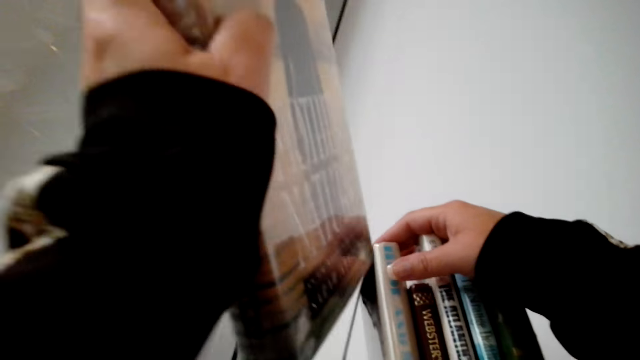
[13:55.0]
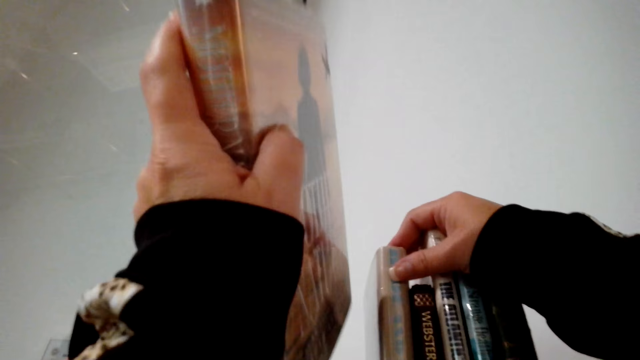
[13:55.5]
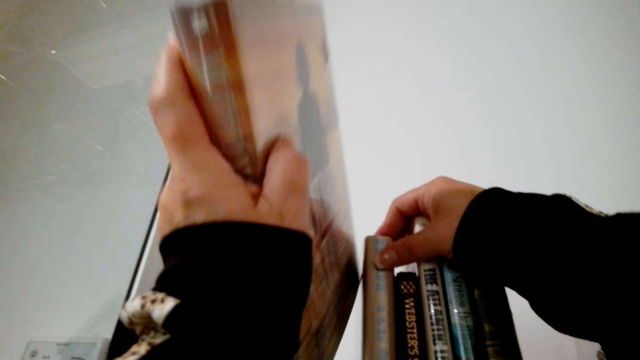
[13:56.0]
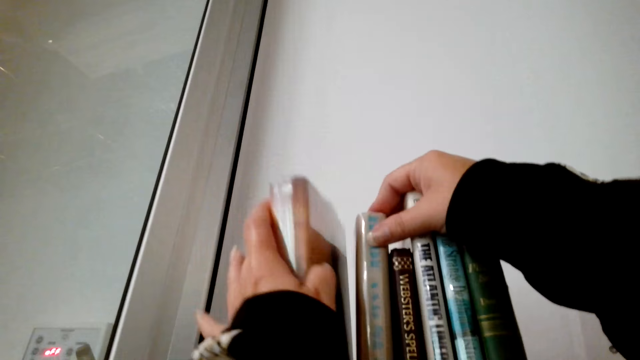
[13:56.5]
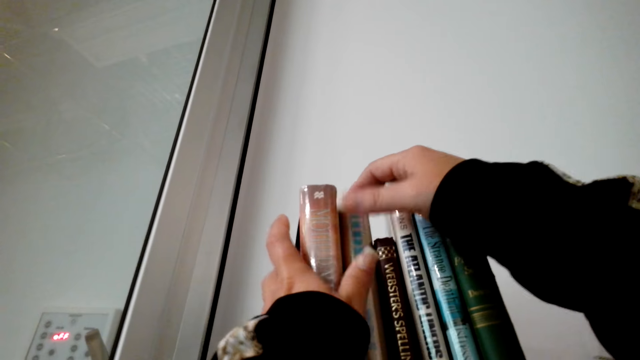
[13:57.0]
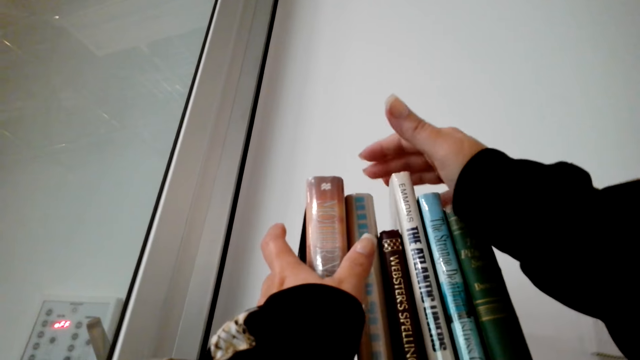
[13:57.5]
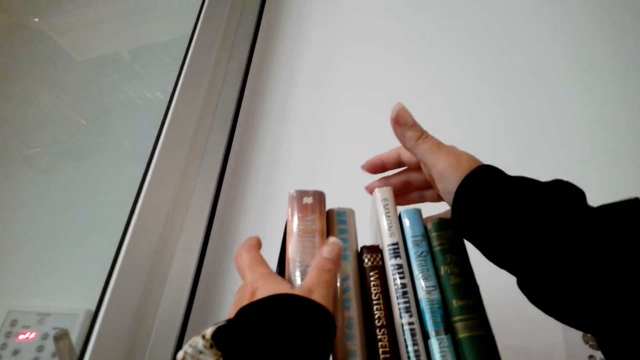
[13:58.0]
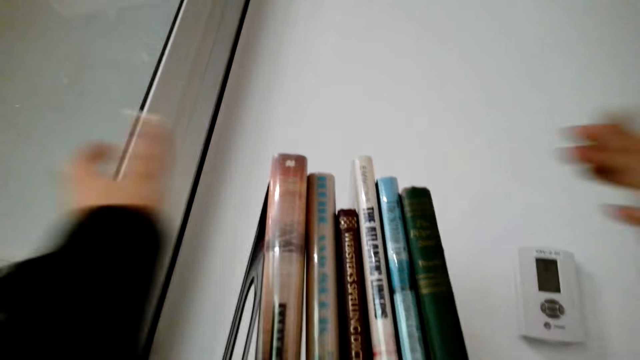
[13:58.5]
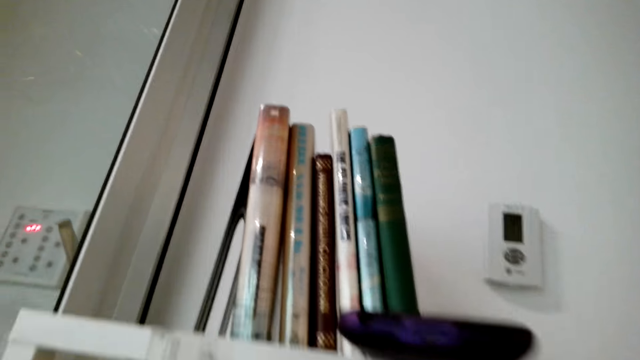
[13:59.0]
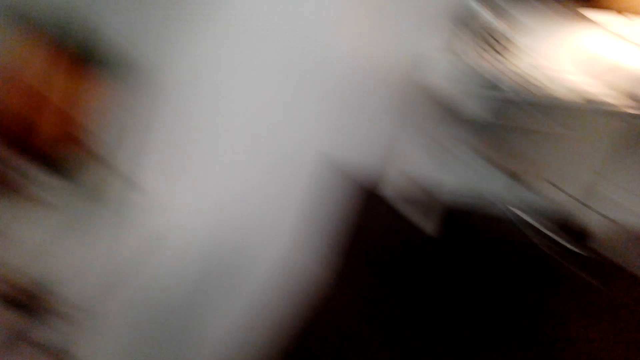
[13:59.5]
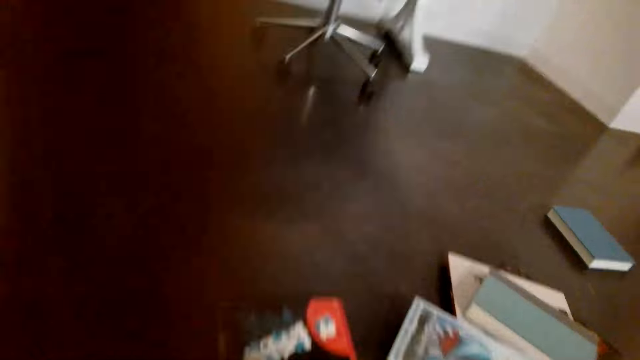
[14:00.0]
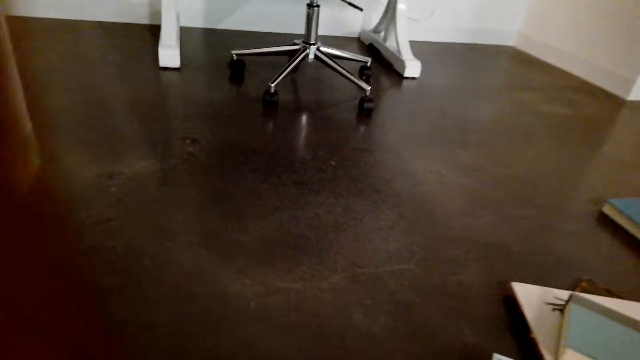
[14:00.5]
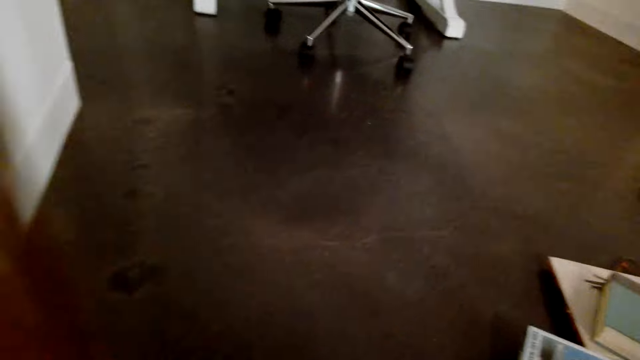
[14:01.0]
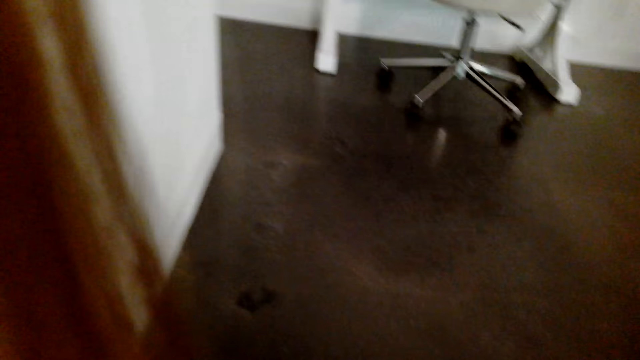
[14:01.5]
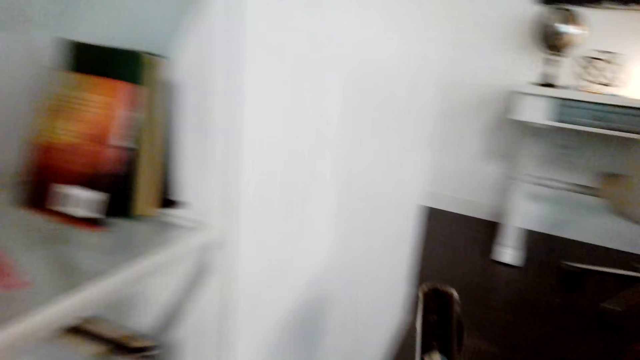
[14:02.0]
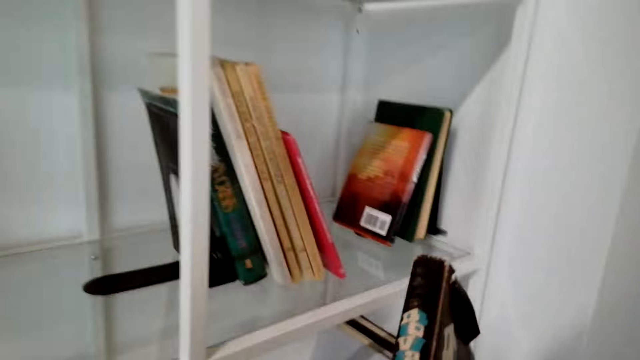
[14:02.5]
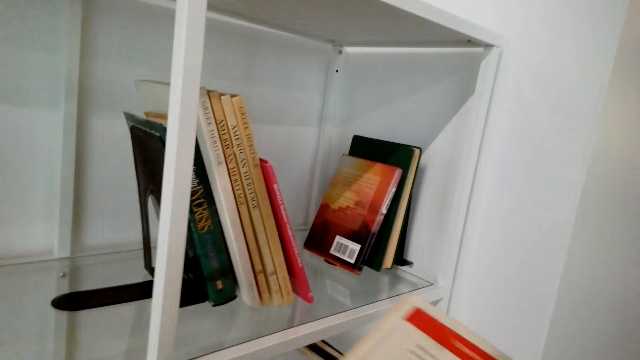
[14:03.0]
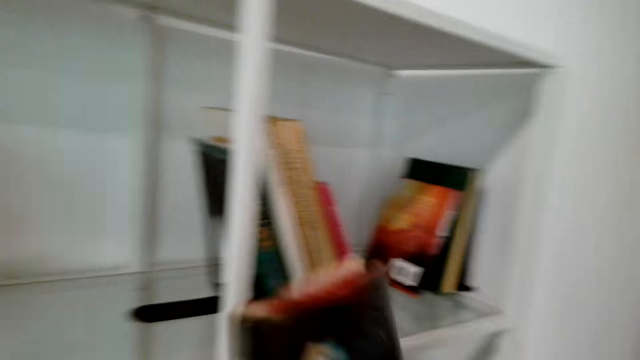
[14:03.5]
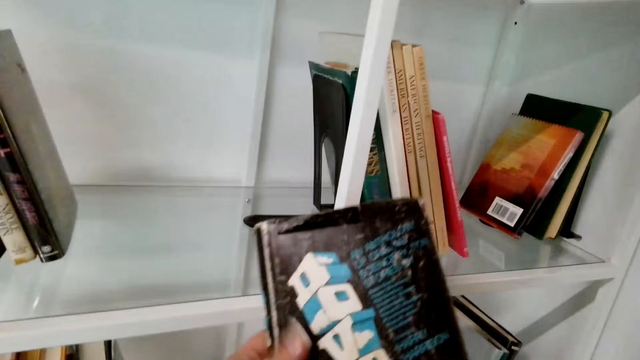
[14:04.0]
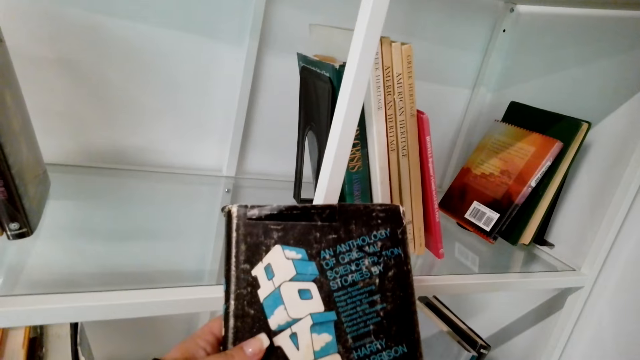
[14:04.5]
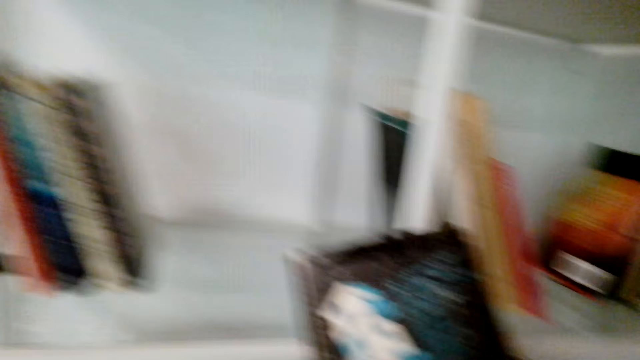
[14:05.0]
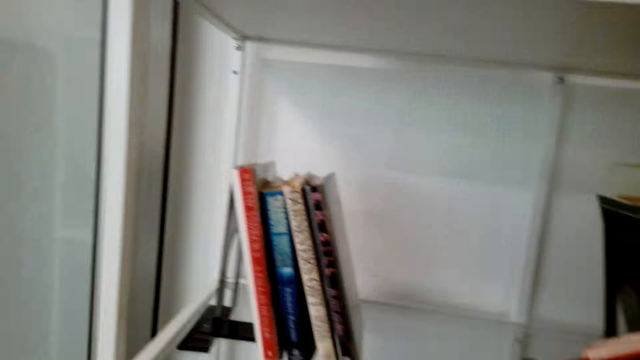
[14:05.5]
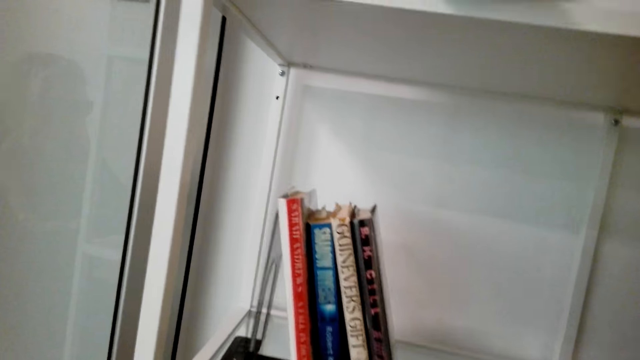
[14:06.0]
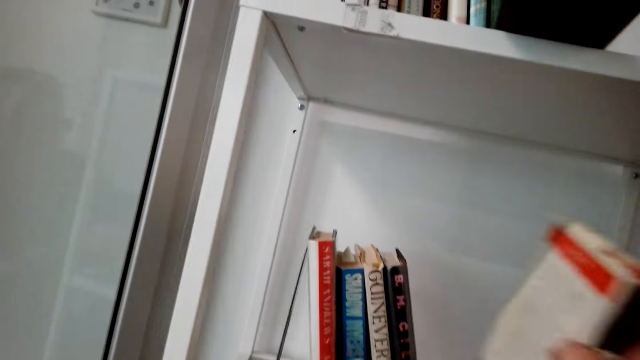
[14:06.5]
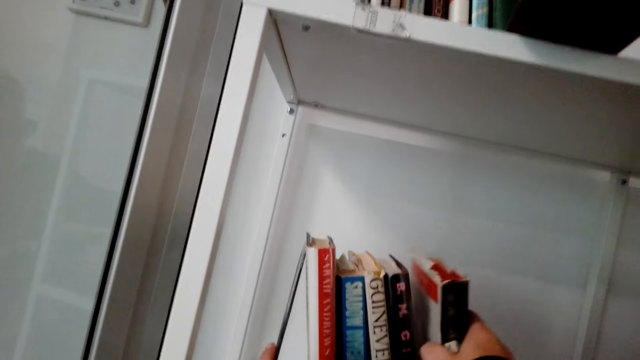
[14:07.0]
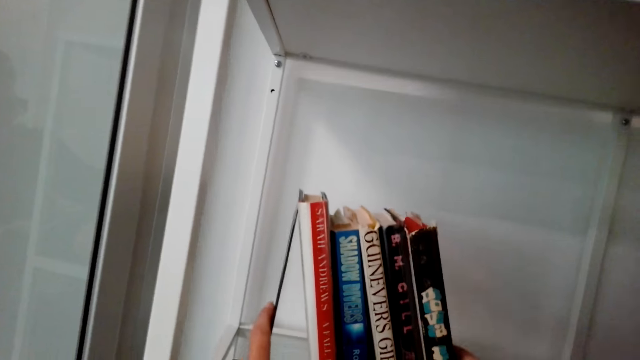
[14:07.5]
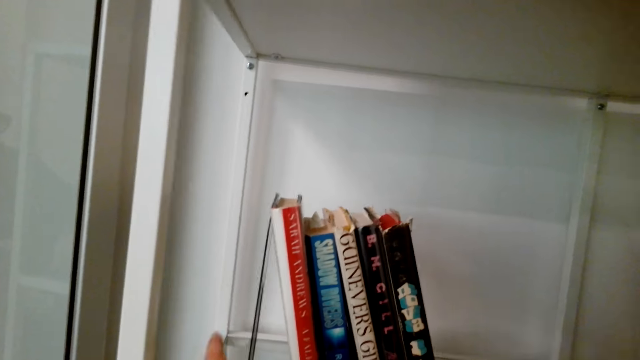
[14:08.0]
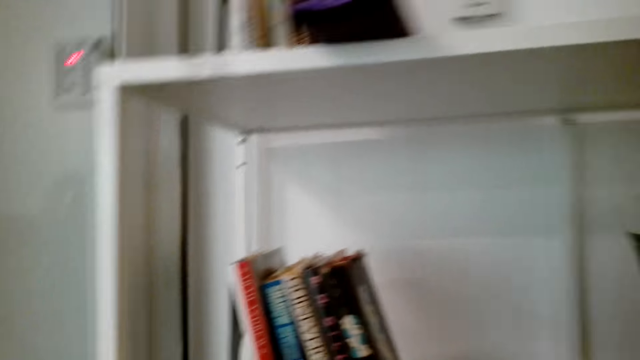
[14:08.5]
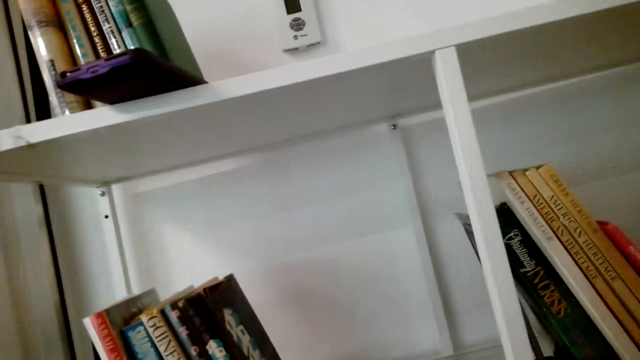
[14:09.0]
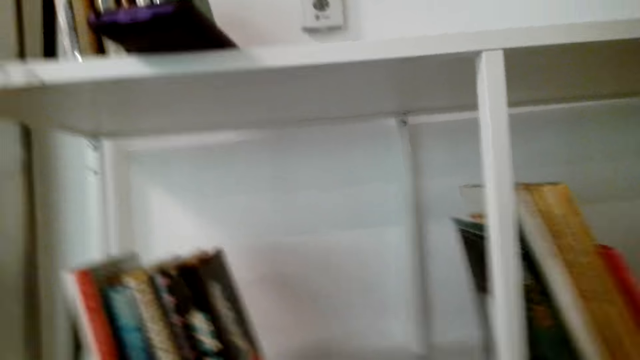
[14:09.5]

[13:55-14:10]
The camera wearer puts a book in the shelf. They sing. They pick books from the floor. They arrange the books in the shelves. They talk and put a book in the shelf.

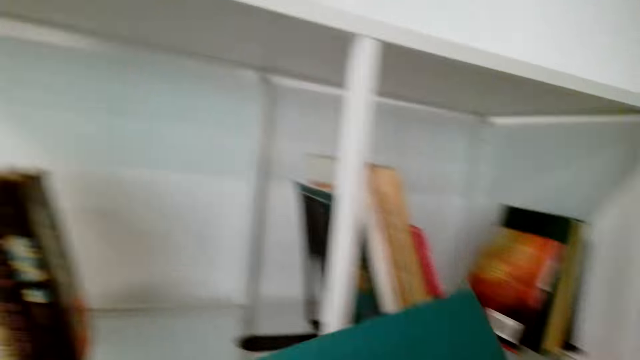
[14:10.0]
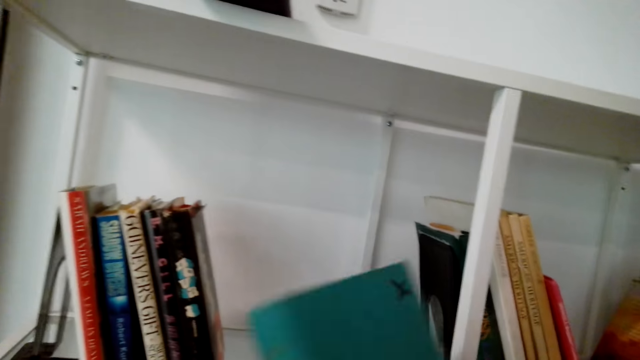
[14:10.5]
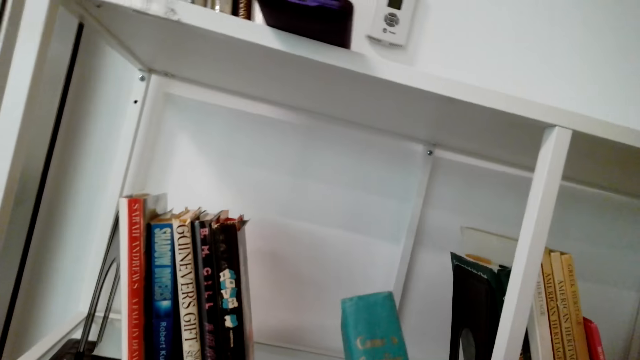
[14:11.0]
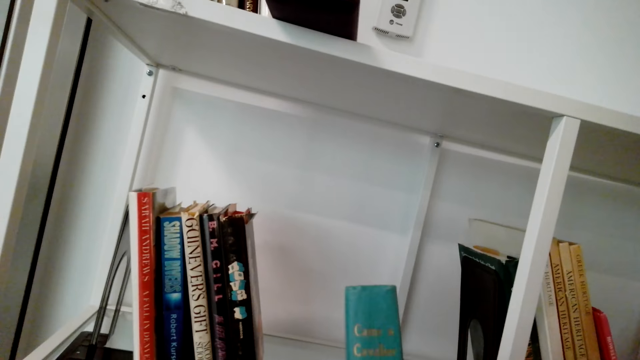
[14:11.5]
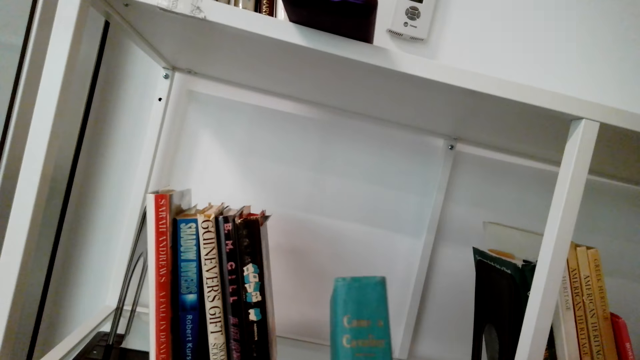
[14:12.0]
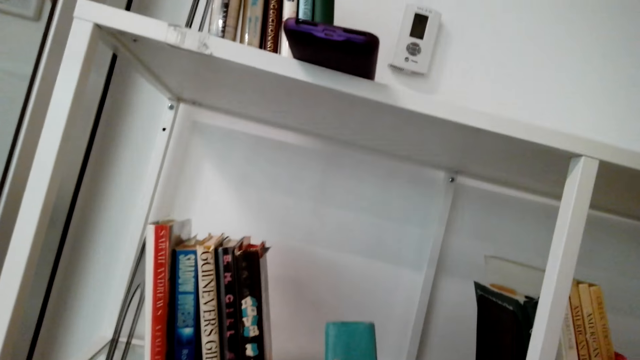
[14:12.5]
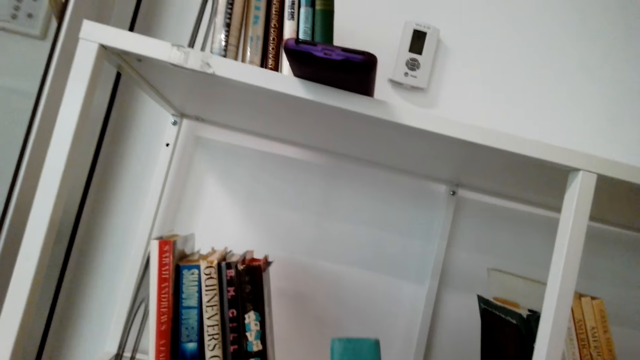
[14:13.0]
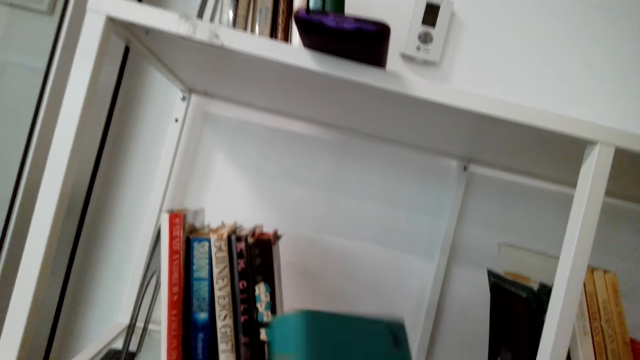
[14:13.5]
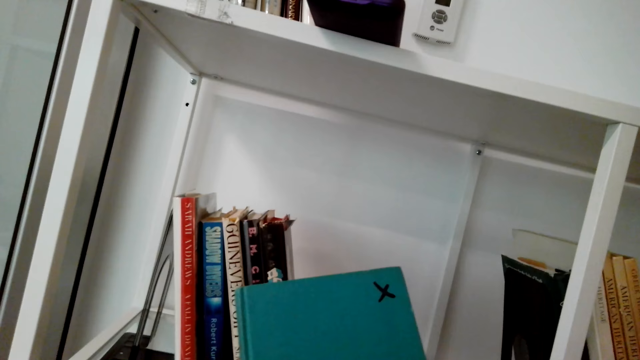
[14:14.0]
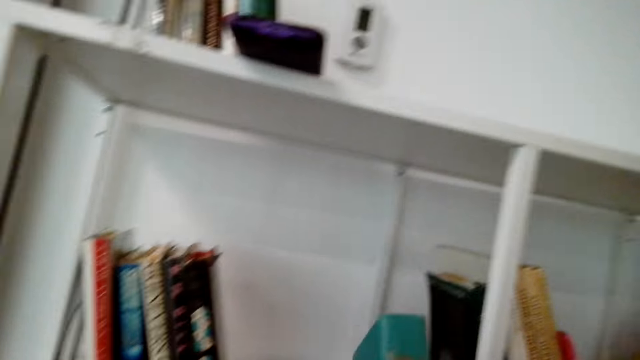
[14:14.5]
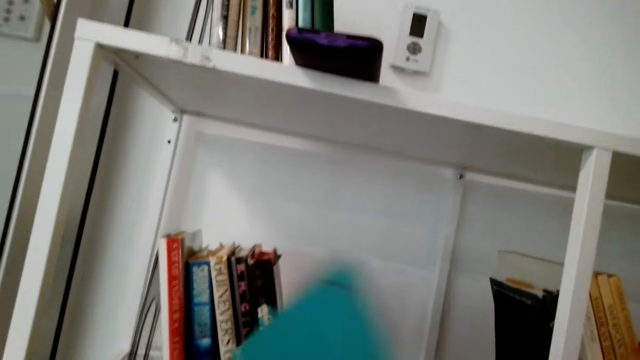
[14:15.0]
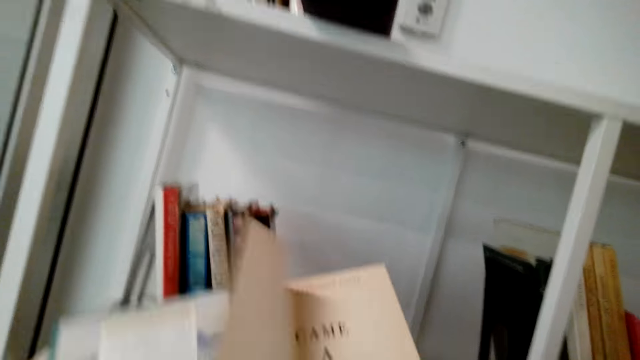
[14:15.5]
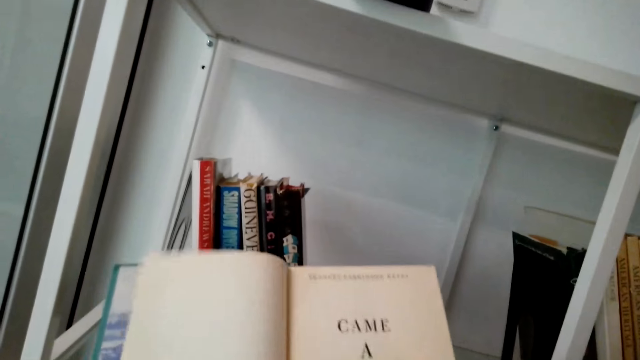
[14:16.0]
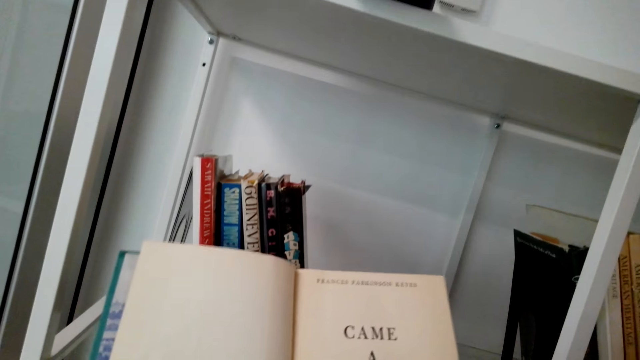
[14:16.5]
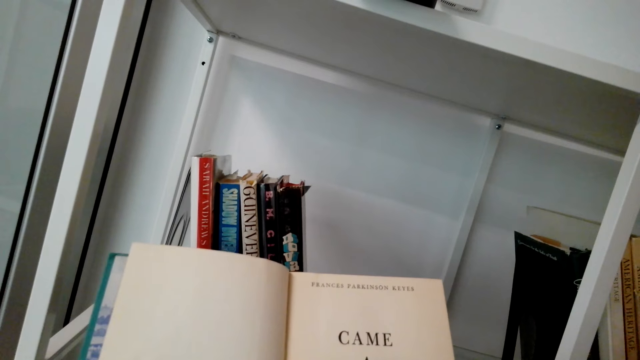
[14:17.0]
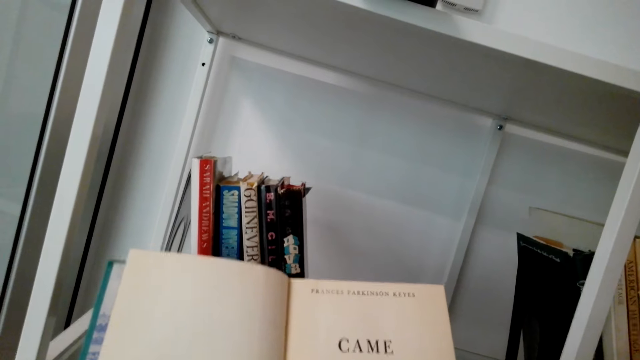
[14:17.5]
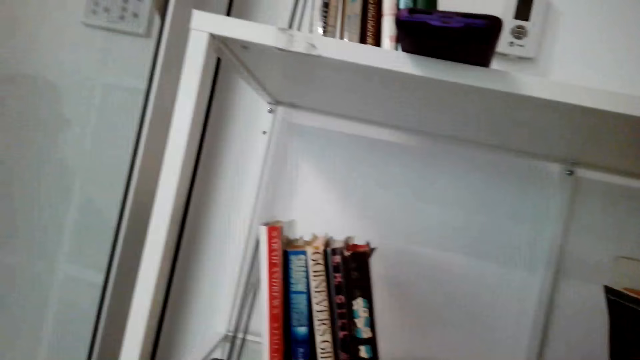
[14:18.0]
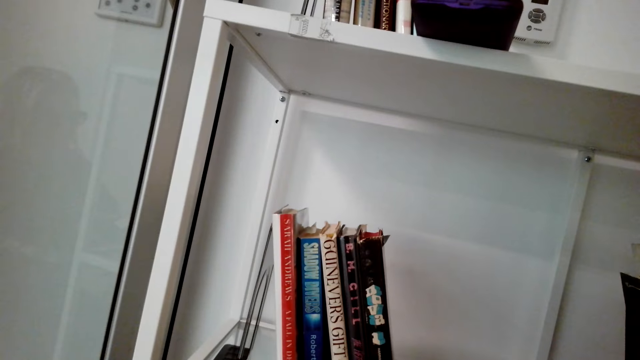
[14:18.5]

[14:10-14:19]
The camera wearer picks a book. They open the book and scroll the book.
